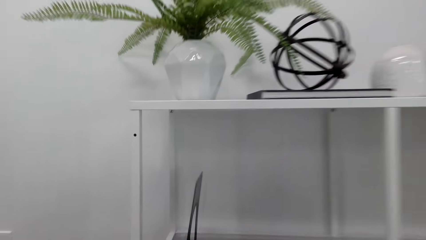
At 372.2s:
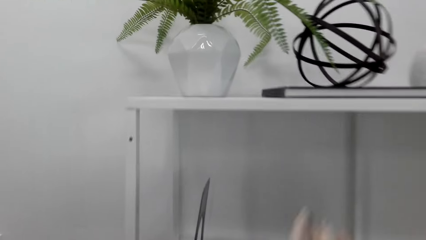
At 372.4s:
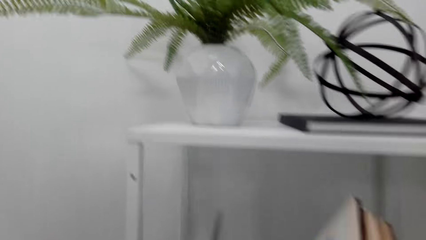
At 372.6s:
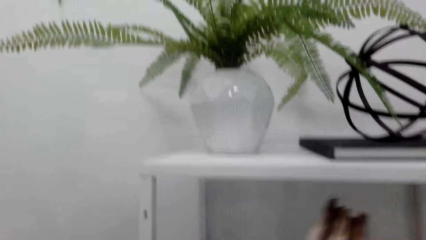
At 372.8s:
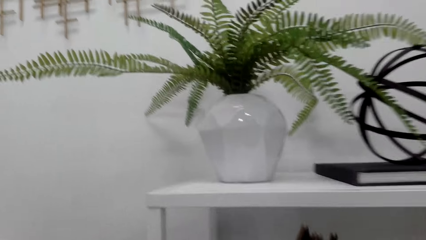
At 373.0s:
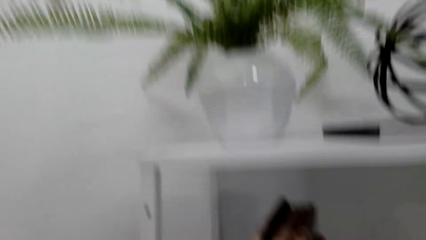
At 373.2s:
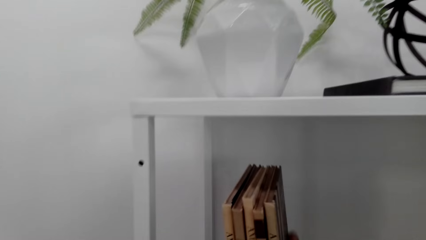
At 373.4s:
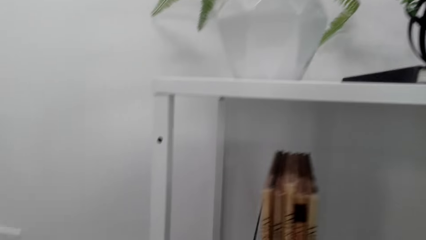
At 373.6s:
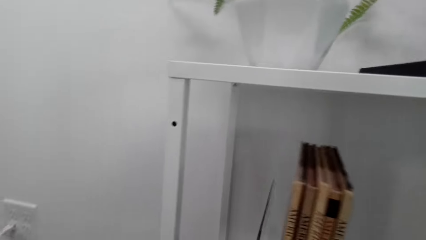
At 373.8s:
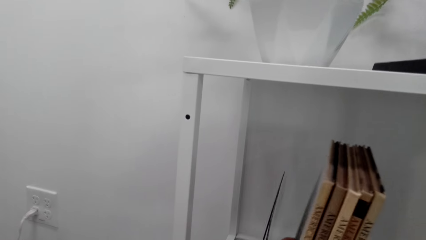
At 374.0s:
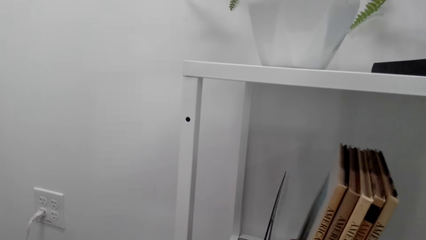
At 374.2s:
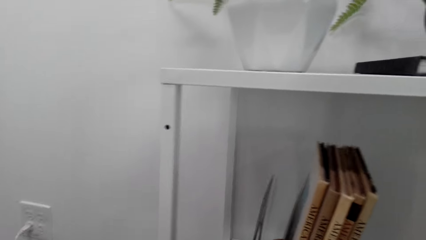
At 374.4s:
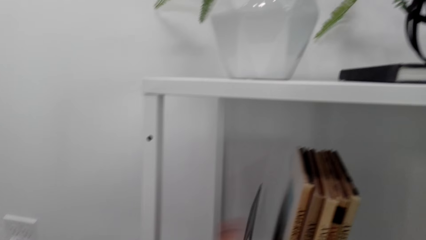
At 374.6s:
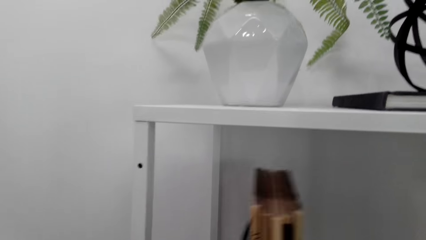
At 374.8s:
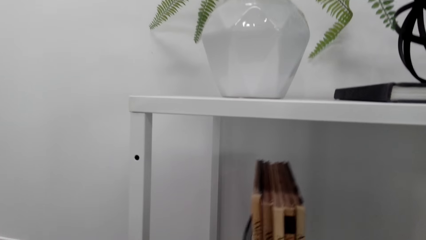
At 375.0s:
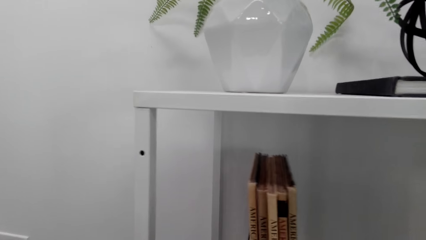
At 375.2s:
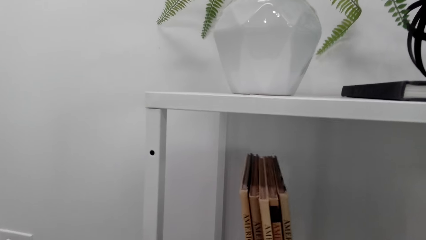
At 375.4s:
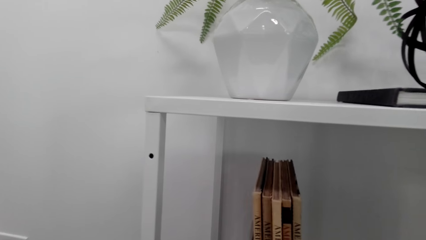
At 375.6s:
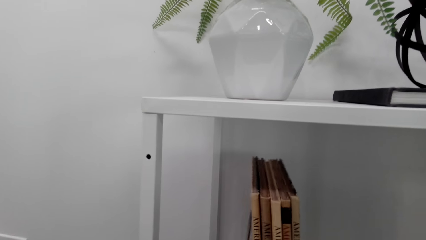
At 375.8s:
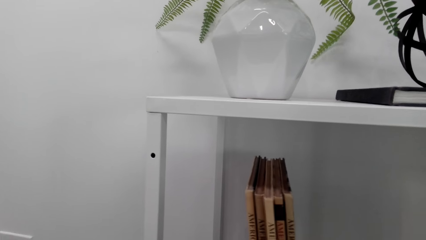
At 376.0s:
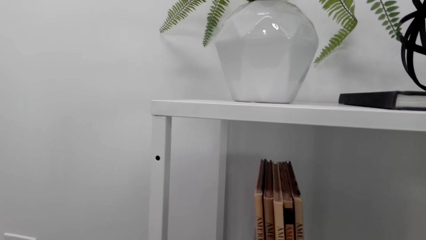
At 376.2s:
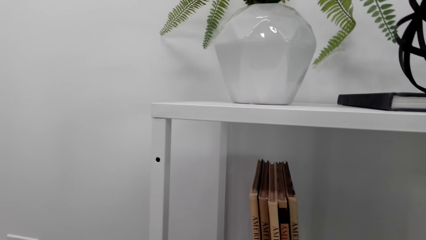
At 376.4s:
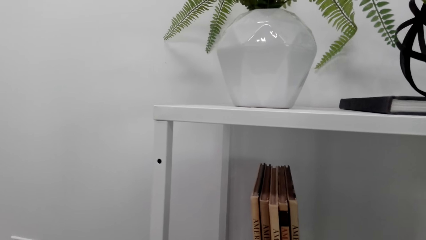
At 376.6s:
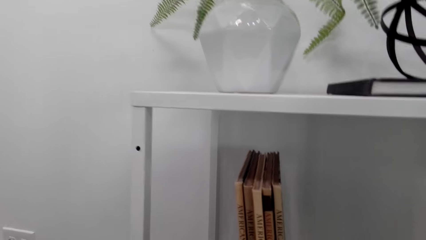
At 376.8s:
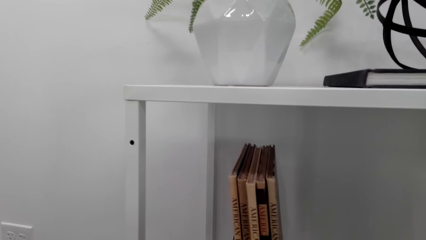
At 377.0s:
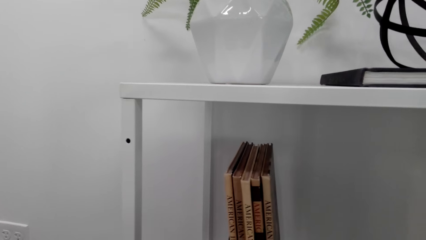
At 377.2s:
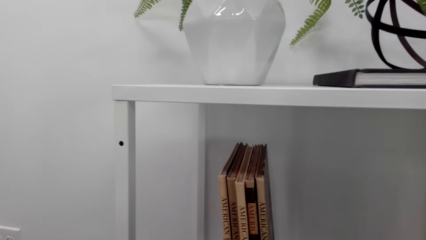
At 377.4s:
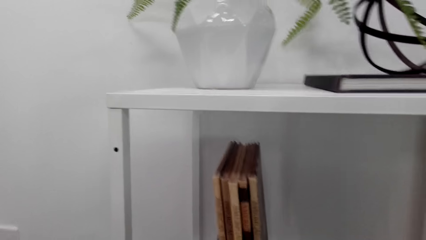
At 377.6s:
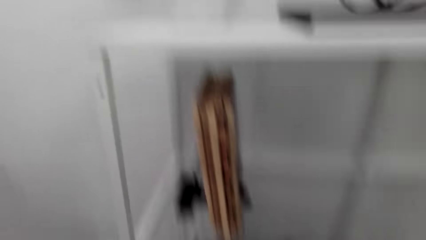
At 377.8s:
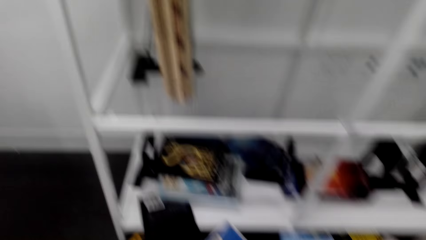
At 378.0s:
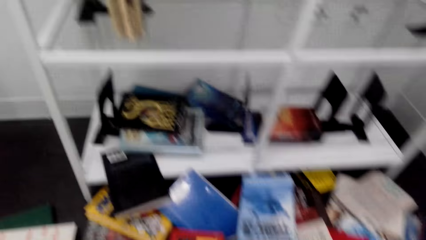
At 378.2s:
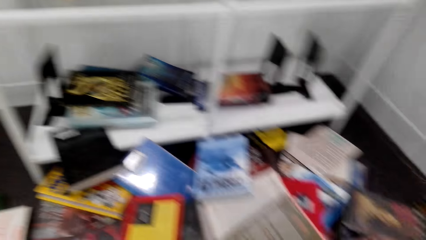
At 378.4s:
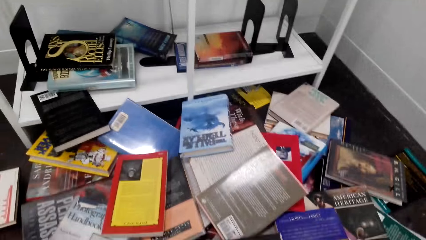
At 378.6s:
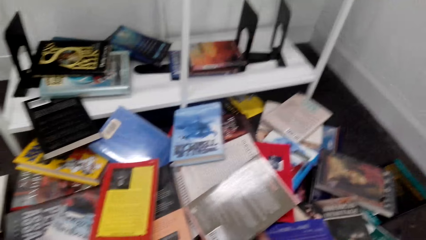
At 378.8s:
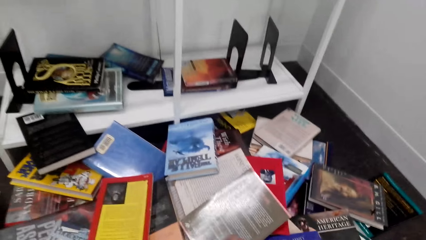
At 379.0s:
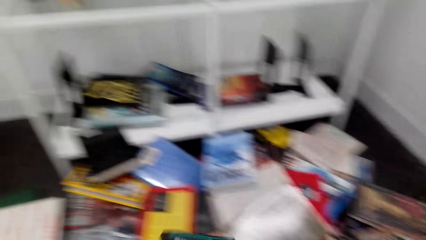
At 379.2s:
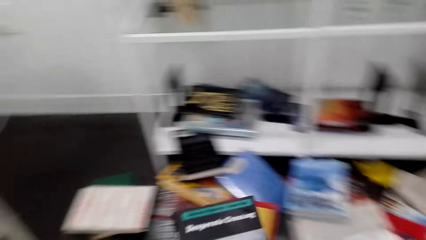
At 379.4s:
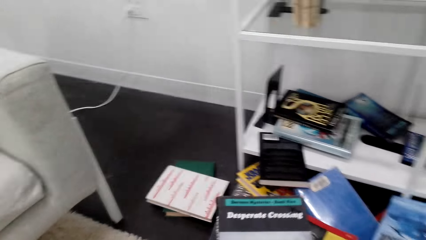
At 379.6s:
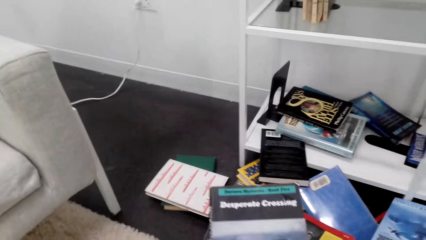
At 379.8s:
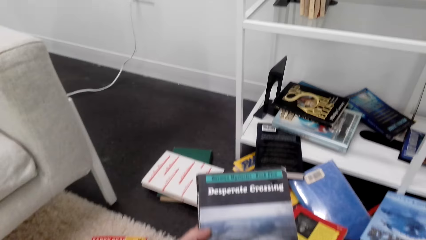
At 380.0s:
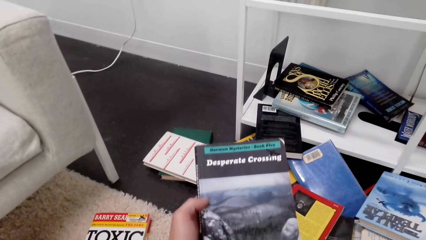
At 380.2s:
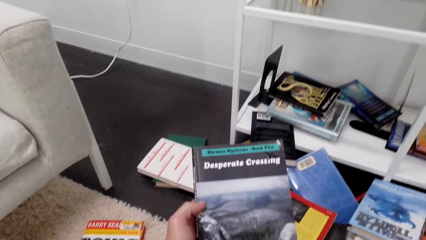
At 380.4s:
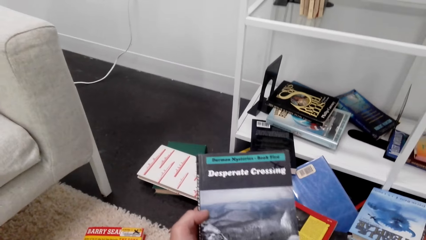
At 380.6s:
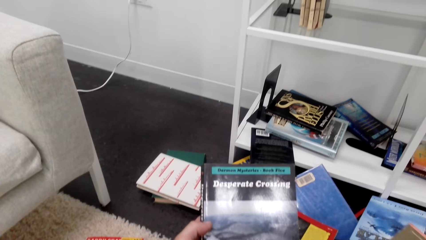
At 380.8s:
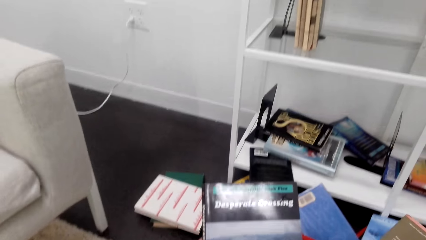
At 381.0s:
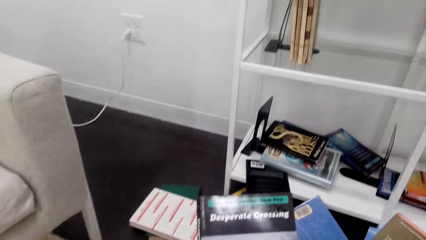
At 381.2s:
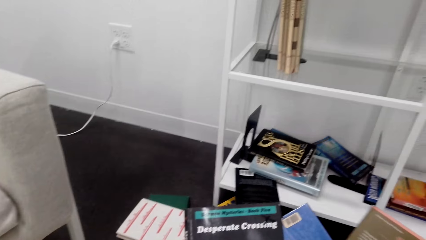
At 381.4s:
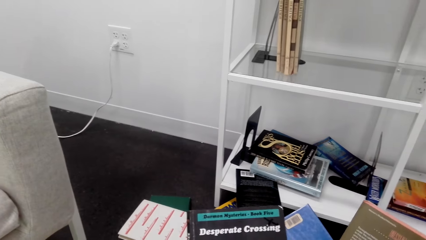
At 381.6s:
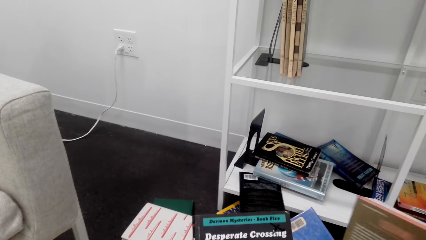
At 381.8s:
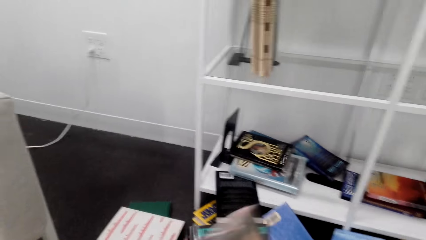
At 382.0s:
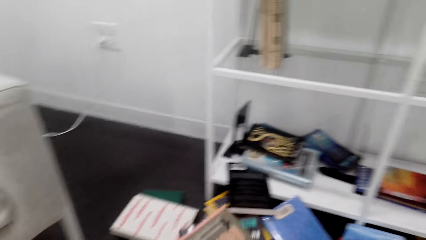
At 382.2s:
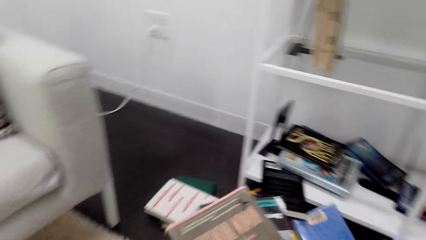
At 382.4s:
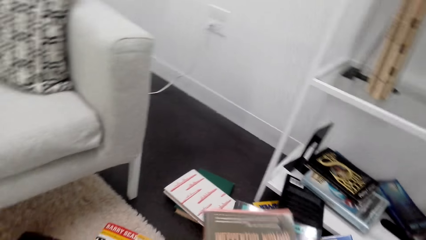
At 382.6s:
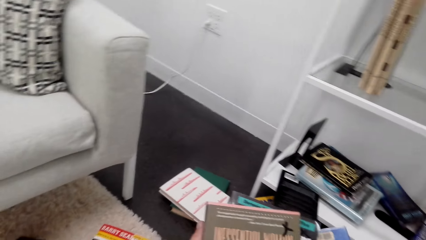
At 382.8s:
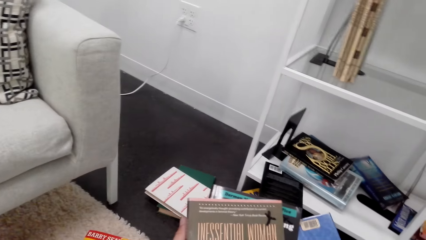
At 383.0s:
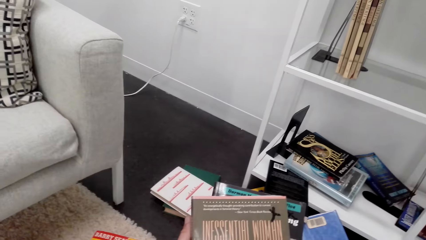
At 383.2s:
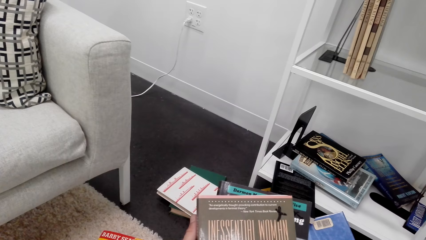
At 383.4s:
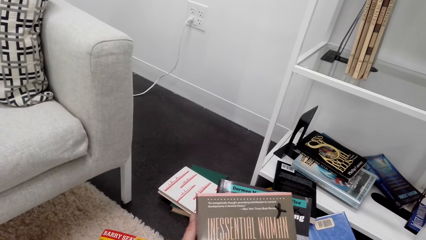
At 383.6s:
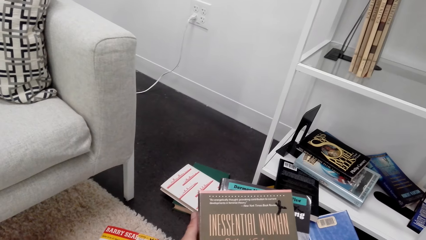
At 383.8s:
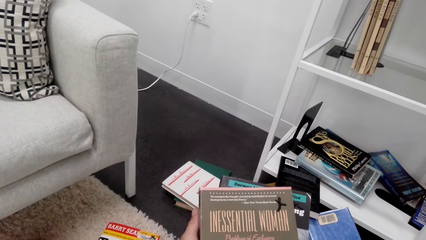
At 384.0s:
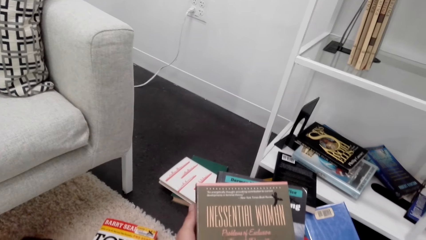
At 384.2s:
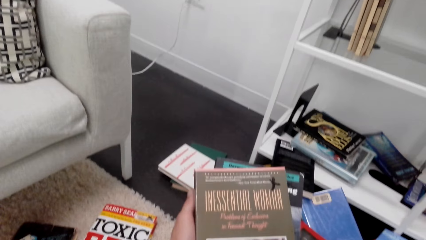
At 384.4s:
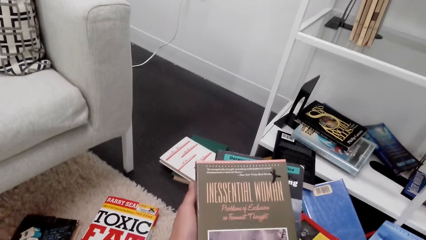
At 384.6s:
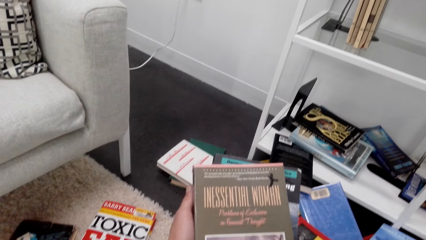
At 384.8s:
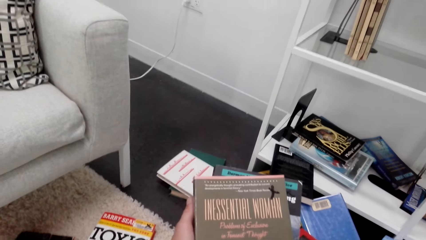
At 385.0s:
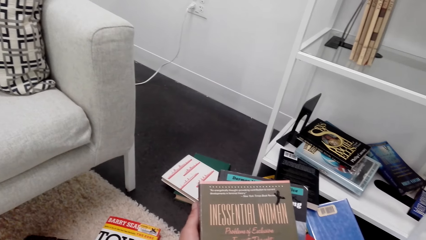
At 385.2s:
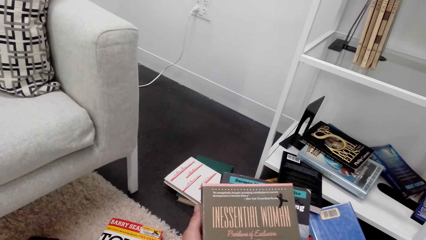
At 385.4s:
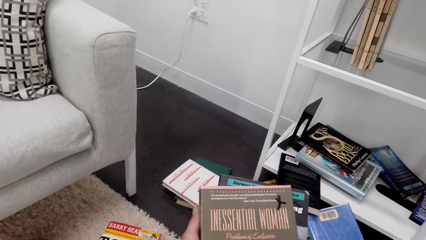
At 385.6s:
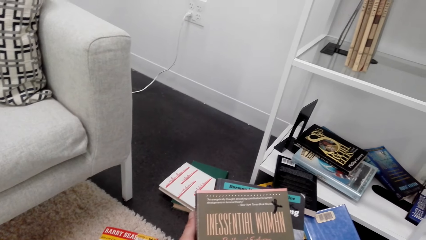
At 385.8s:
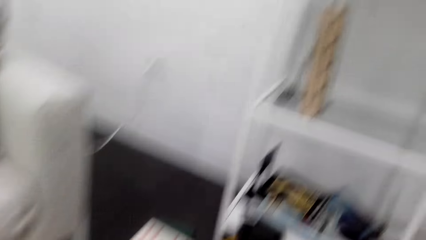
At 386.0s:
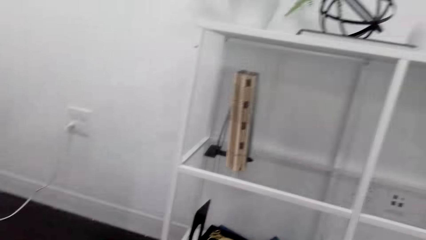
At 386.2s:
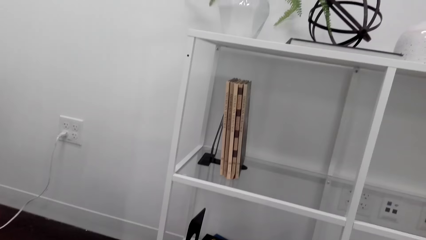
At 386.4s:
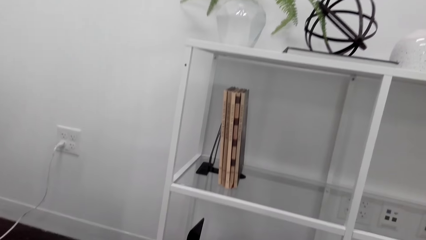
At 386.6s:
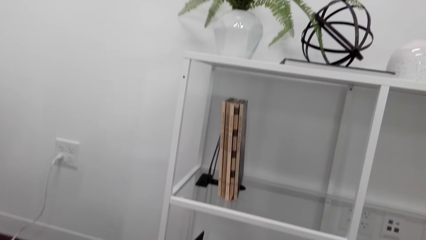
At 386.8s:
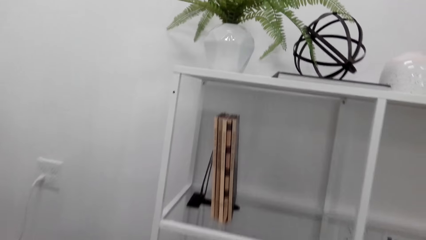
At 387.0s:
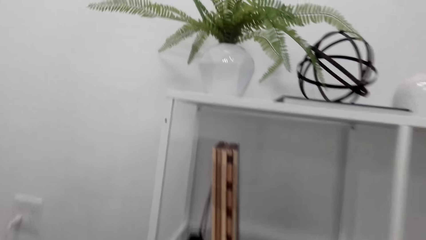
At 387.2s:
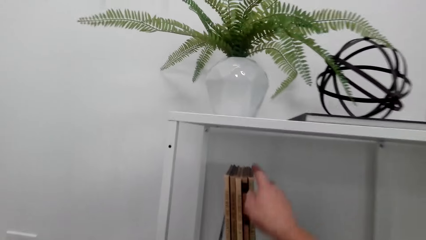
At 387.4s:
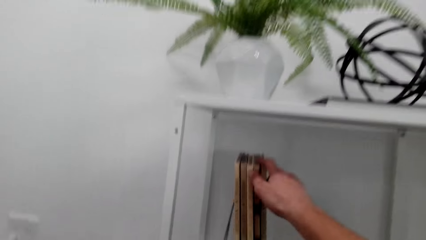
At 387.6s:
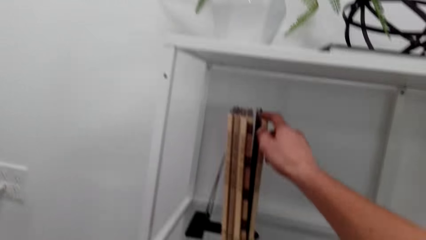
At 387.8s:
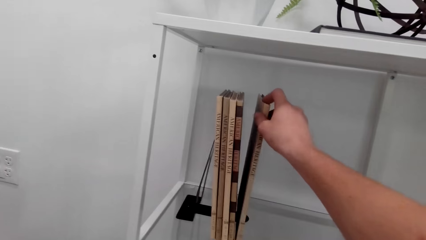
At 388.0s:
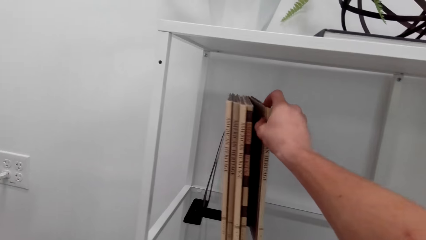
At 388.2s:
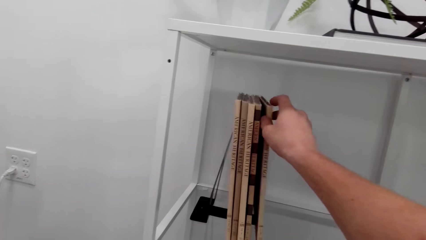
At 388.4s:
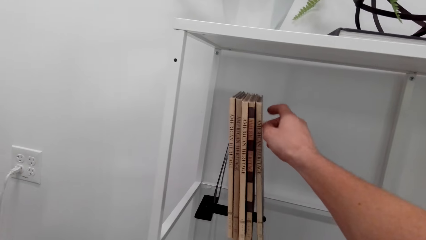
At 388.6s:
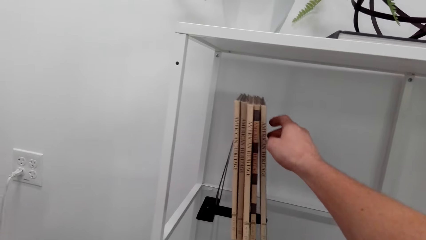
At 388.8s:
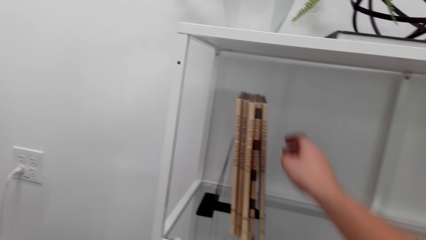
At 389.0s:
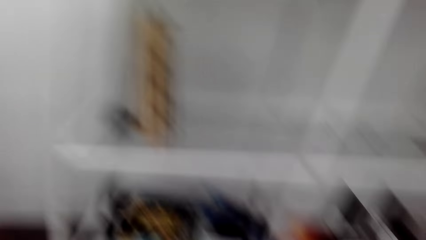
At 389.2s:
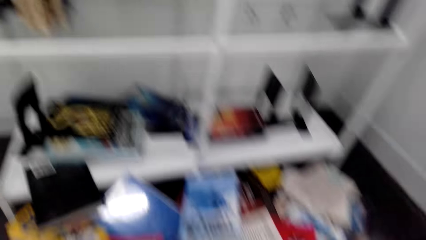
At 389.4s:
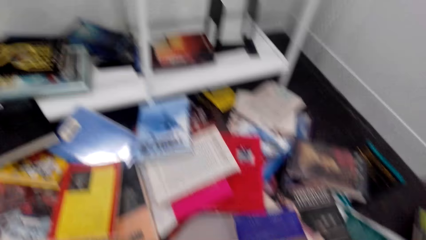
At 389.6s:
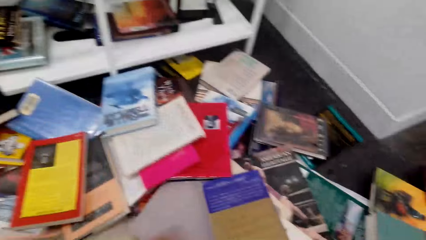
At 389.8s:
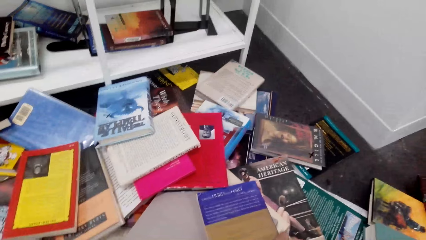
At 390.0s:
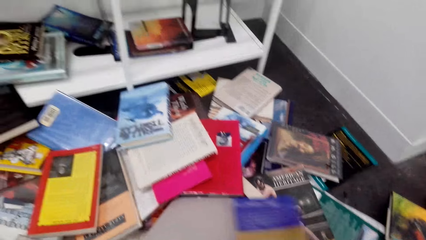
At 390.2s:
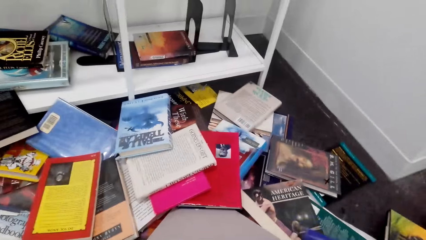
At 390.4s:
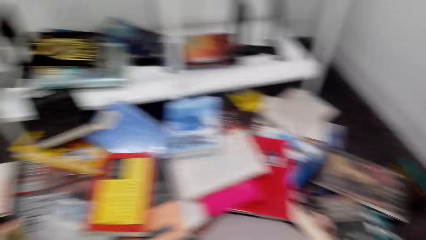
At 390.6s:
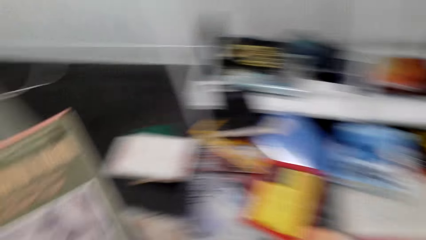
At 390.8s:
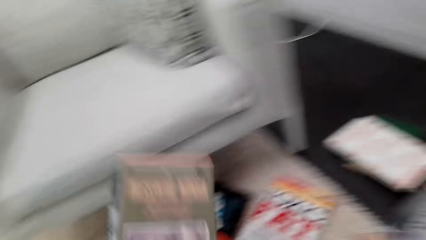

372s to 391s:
The camera wearer places the book on the bookshelf. They put the book in the shelf. They pick another book. They read the book cover in hands. They touch the book on the bookshelf.
